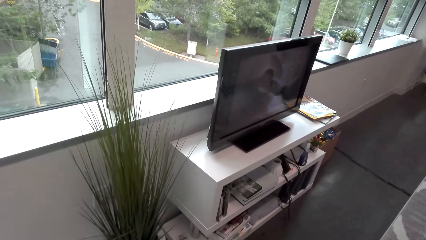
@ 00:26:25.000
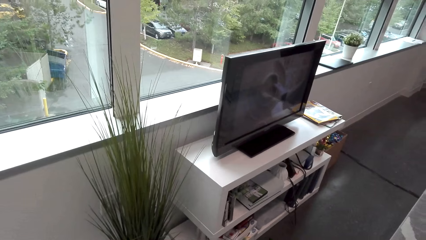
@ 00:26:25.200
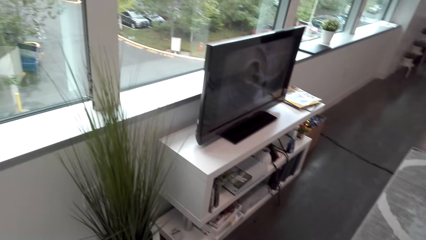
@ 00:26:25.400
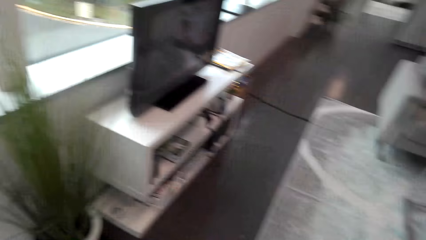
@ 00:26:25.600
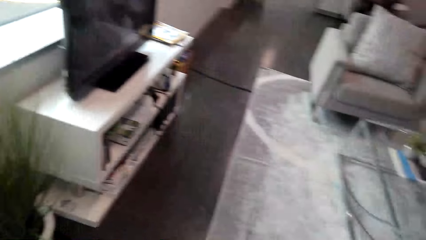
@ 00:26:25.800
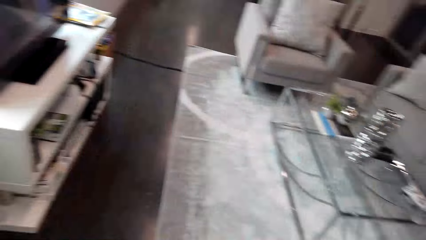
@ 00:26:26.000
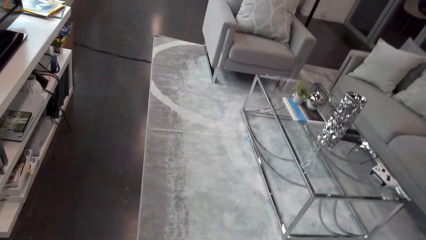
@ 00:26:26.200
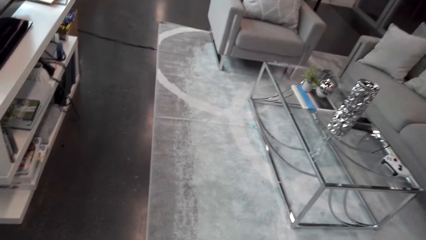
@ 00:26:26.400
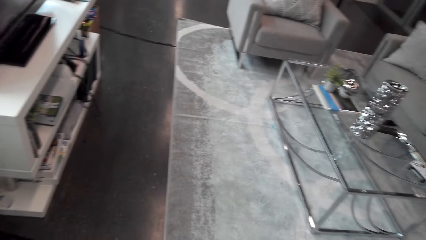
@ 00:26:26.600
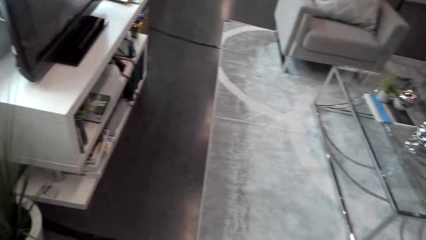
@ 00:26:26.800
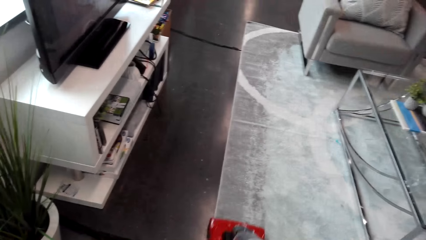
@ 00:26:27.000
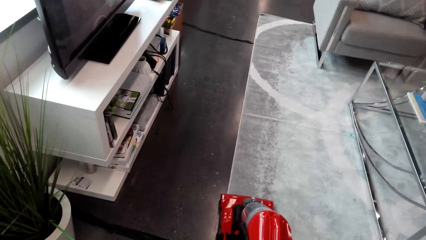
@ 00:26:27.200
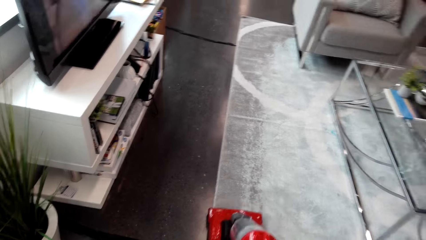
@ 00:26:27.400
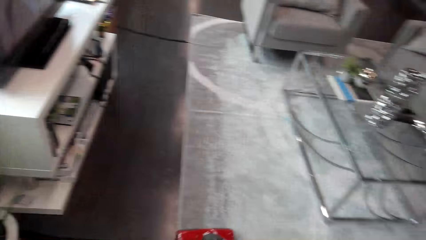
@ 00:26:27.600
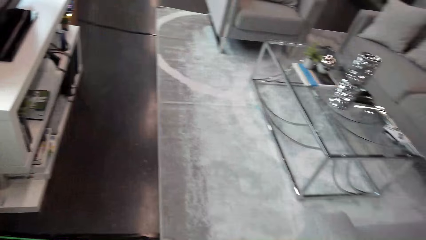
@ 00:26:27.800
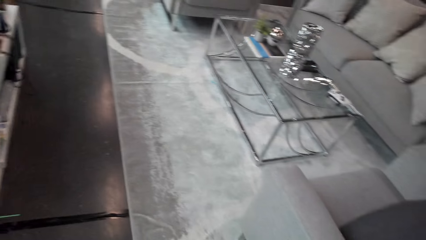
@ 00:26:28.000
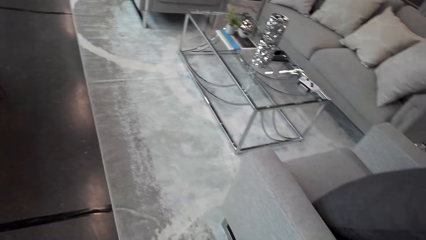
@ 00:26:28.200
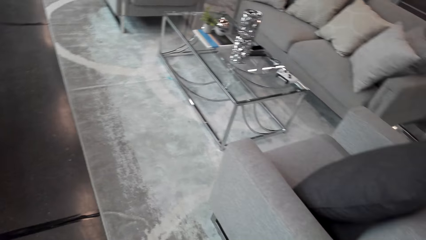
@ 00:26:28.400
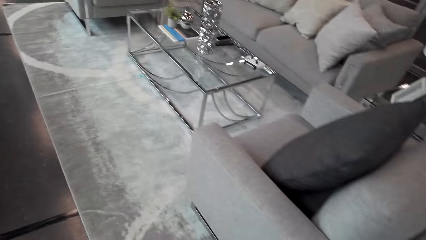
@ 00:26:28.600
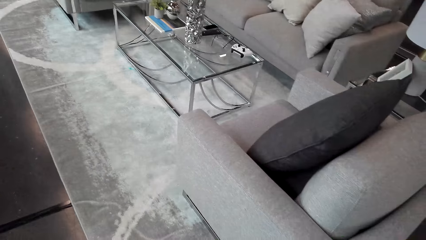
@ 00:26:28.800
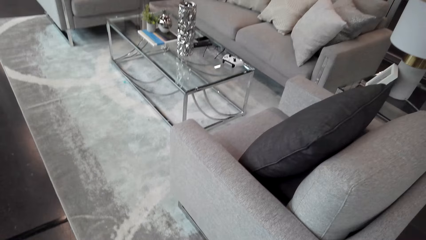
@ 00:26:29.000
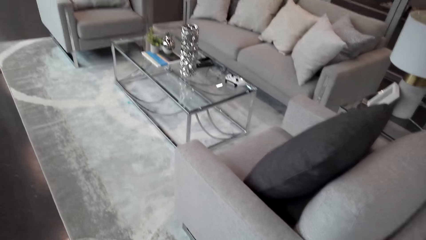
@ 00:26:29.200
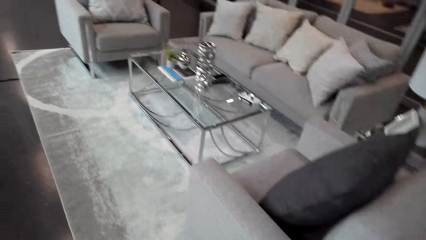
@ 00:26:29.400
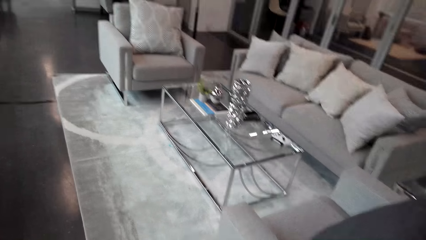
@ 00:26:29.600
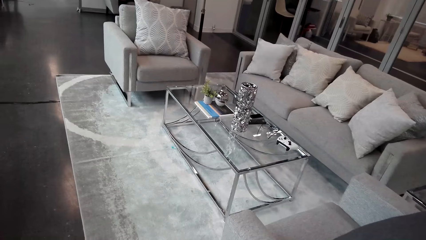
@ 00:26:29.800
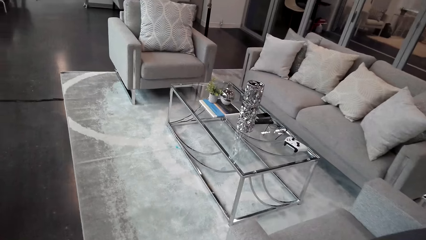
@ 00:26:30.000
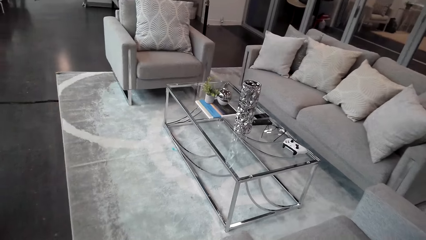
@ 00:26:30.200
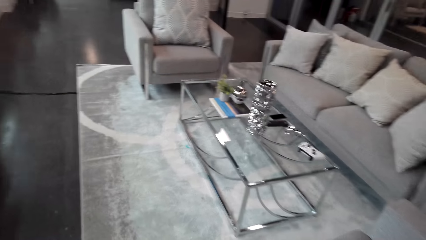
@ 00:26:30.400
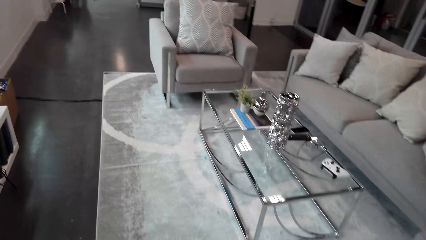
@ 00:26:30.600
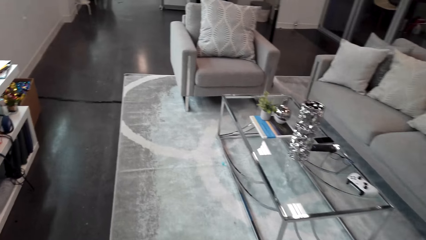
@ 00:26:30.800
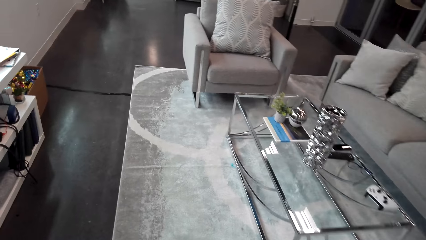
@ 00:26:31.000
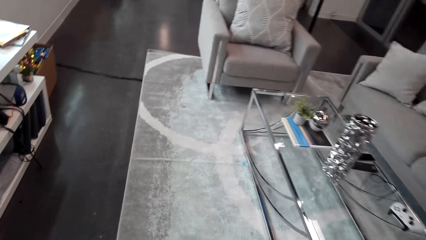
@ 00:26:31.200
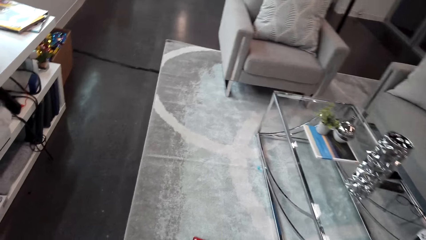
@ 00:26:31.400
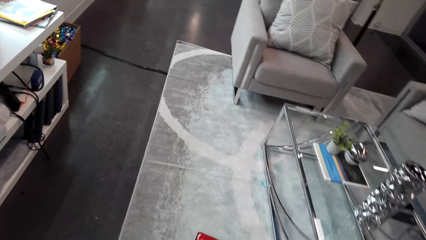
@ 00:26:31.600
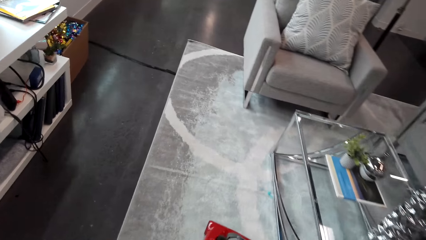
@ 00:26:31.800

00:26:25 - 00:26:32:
The camera wearer cleans the carpet with a vacuum cleaner.

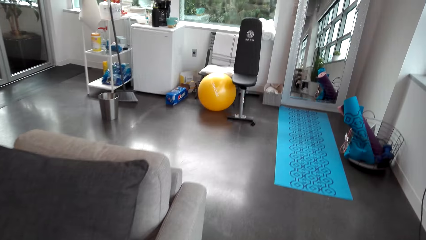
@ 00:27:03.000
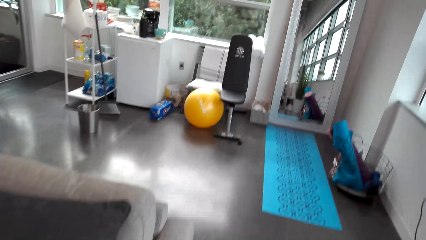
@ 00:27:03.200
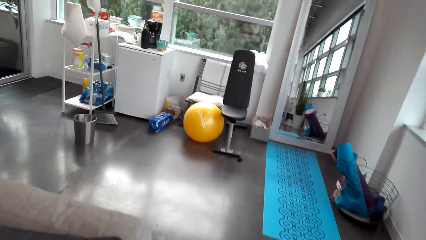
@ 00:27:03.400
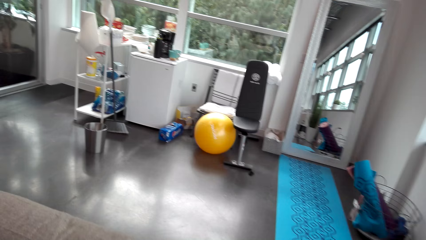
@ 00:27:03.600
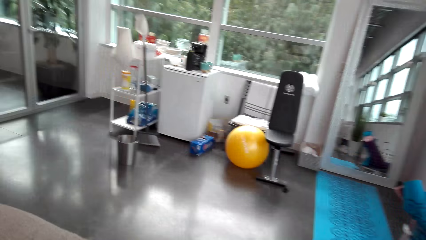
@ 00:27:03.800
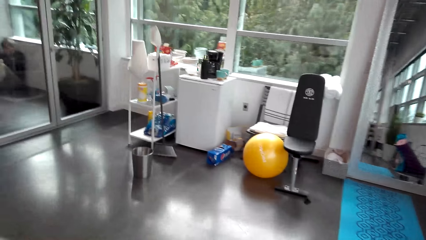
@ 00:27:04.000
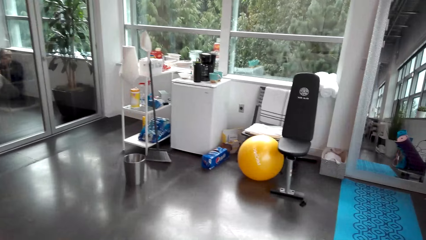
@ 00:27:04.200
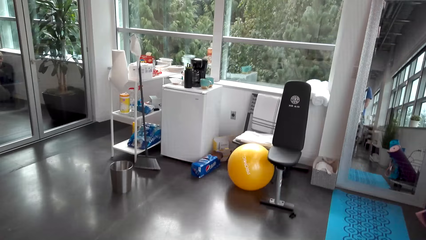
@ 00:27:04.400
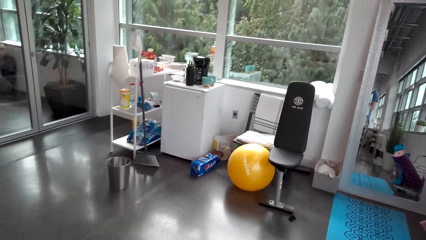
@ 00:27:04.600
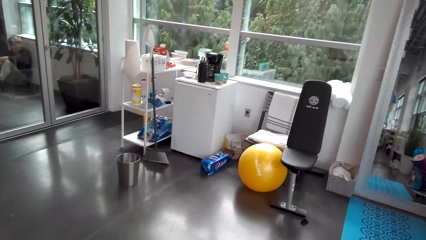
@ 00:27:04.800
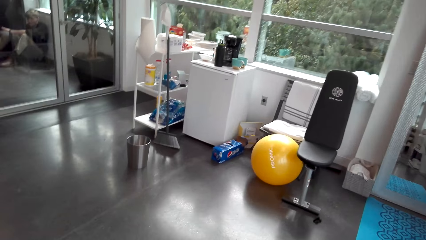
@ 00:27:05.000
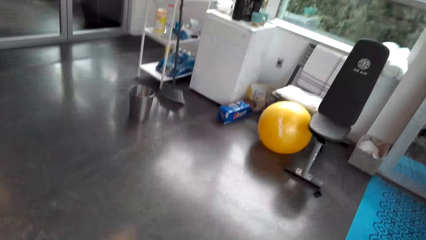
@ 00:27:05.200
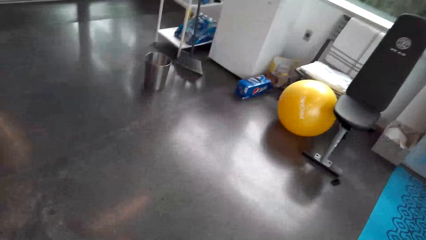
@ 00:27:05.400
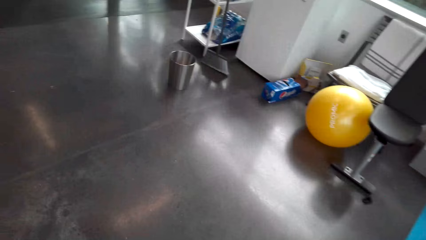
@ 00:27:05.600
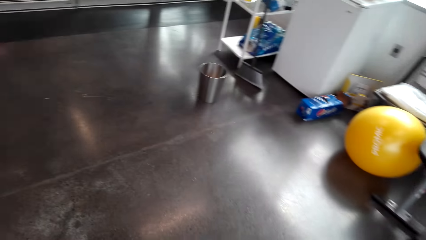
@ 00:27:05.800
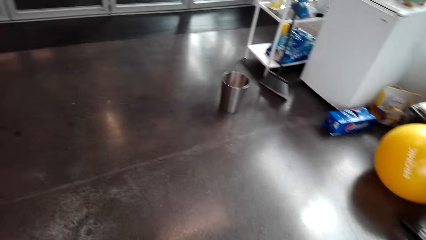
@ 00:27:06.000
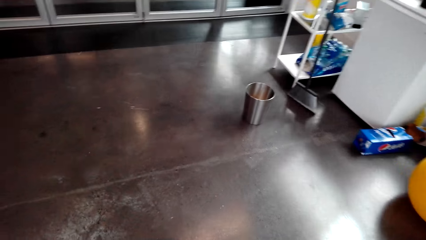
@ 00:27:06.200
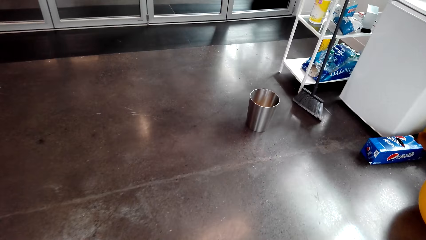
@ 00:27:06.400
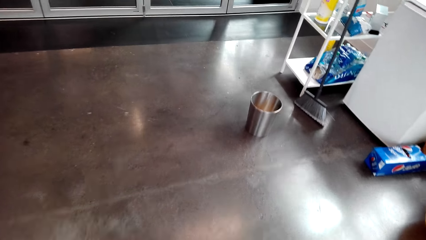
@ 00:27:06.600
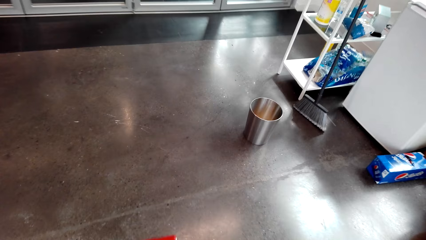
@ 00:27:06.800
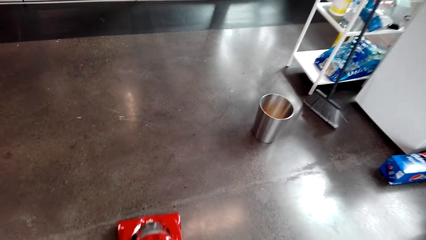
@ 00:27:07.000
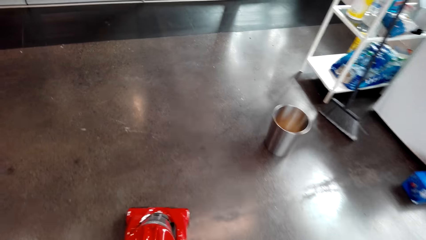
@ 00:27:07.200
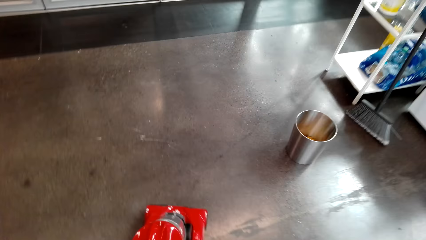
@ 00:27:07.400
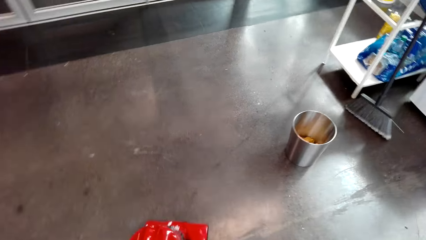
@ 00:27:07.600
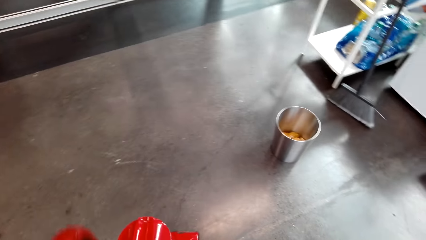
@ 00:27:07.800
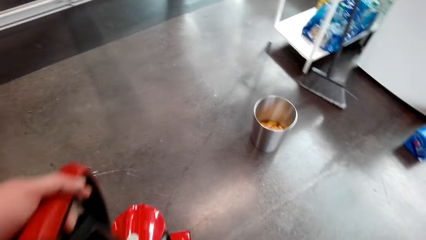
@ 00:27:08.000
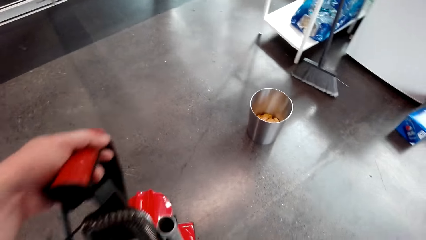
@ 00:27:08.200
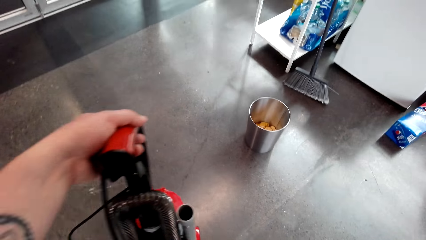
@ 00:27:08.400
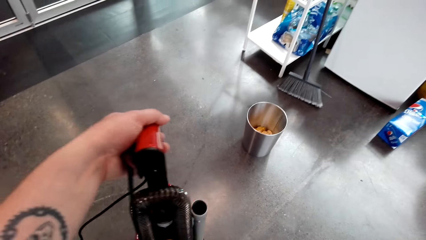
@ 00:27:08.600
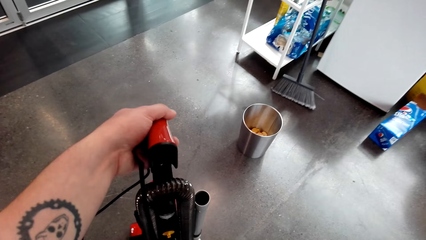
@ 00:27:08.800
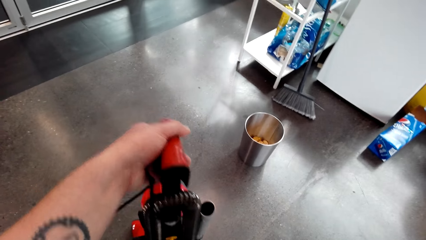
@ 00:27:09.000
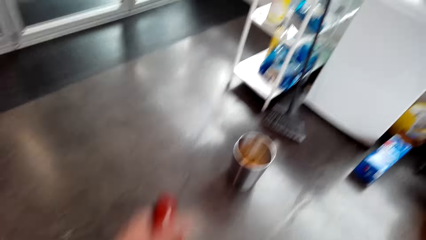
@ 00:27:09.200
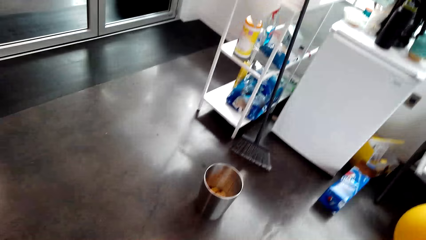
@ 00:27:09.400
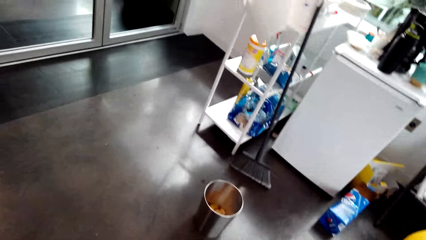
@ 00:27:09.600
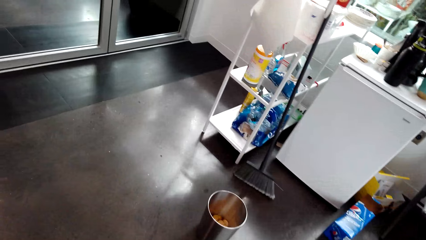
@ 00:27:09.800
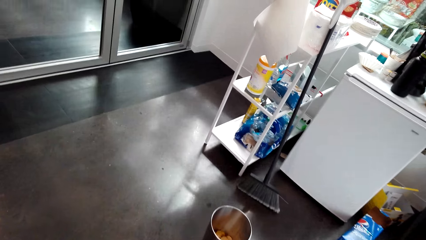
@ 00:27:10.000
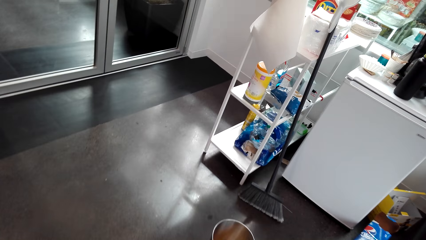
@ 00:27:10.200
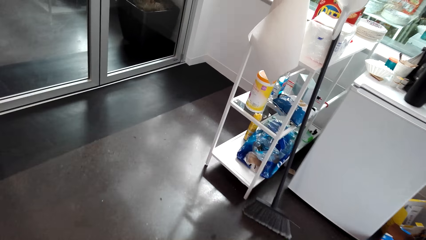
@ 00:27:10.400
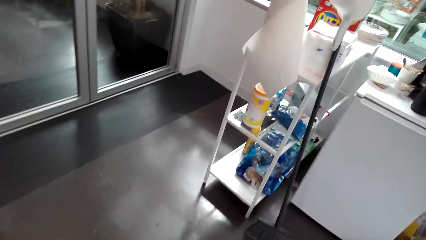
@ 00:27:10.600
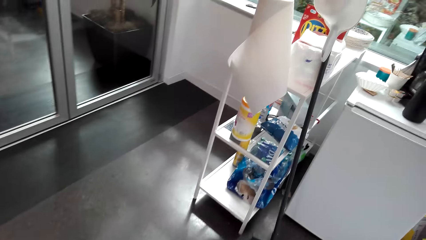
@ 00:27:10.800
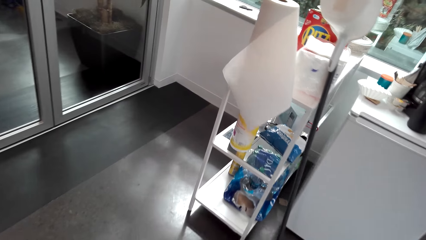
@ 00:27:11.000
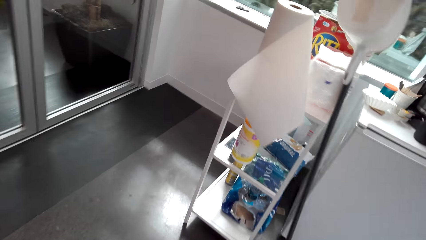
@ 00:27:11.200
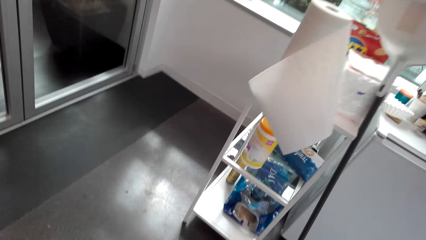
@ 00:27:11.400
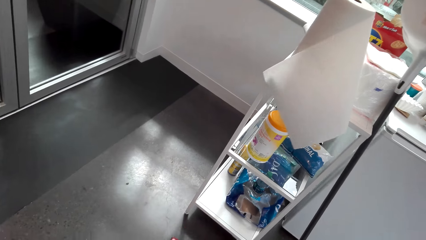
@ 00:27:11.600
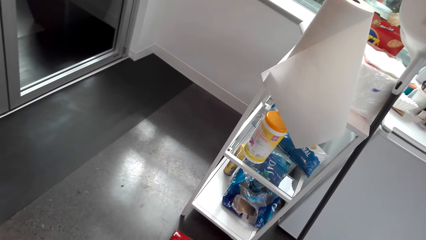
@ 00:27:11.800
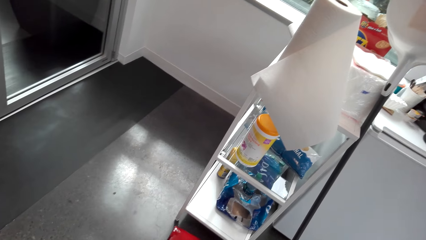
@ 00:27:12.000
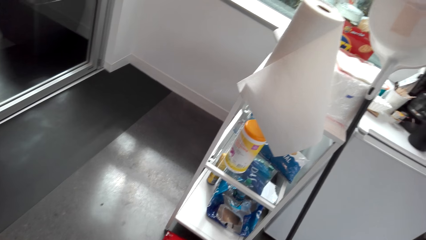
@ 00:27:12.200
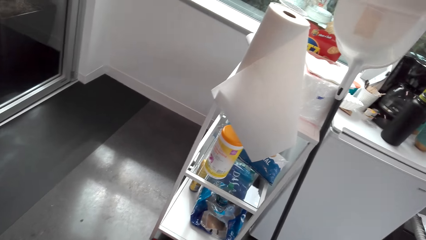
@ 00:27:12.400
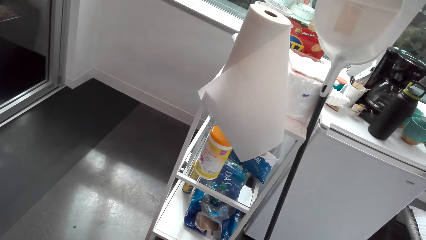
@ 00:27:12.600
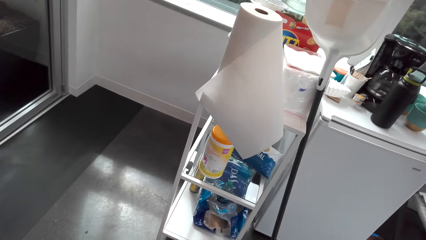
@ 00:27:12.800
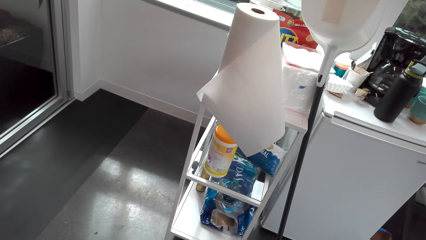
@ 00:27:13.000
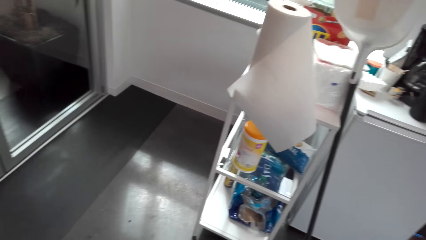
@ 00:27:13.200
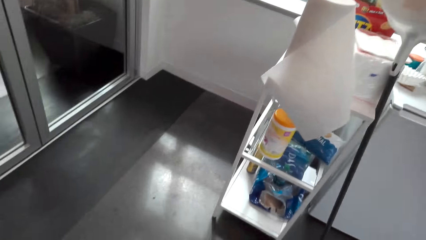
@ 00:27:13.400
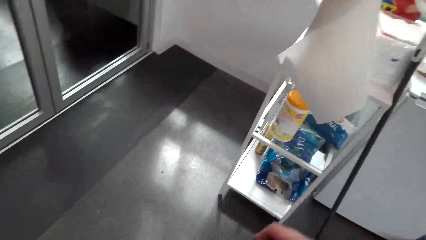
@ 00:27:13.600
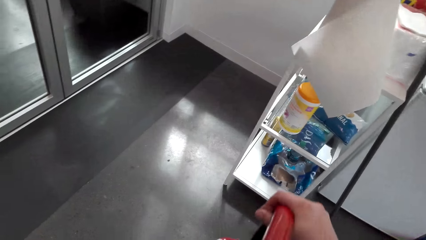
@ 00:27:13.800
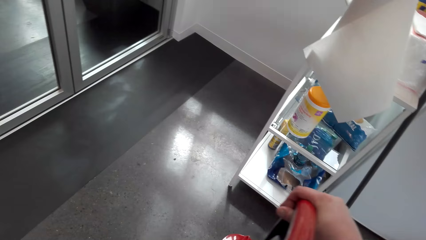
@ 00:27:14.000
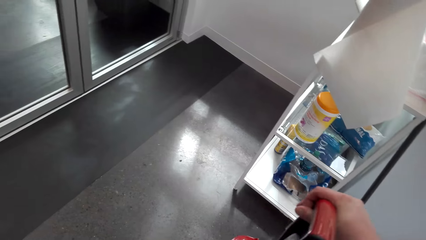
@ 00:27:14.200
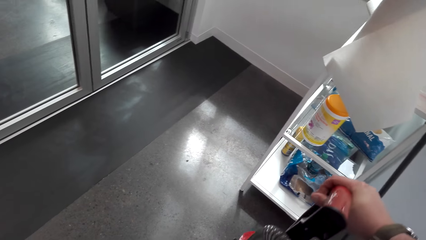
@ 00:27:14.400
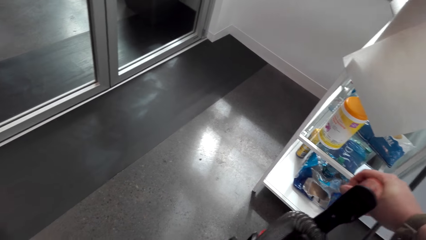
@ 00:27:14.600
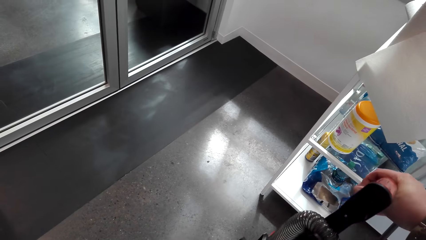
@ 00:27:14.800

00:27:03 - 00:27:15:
The camera wearer cleans the floor with a vacuum cleaner.
